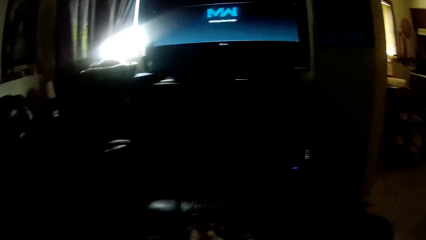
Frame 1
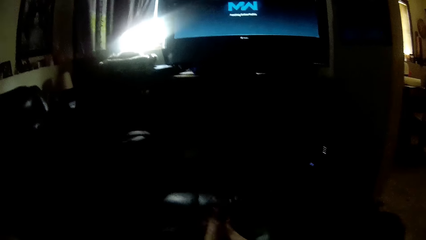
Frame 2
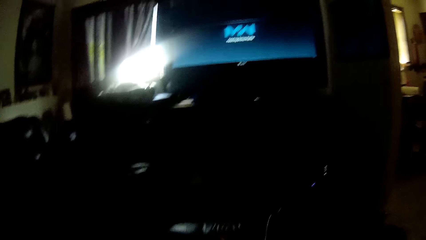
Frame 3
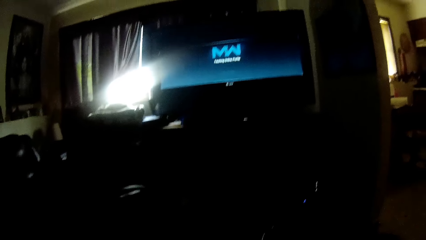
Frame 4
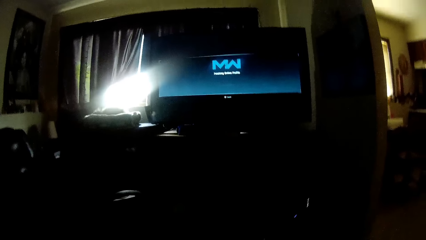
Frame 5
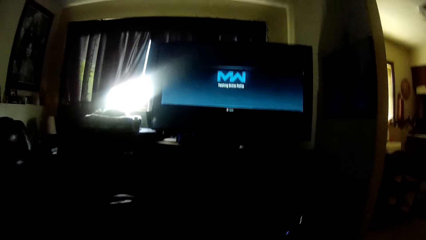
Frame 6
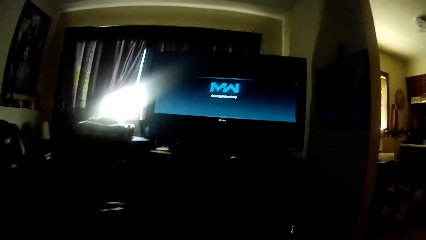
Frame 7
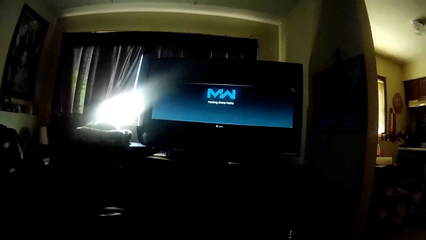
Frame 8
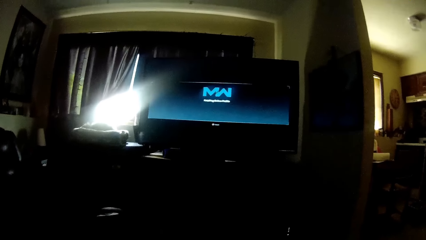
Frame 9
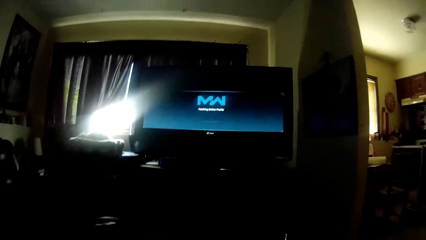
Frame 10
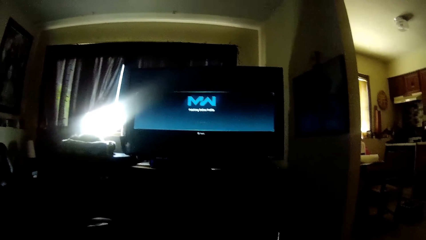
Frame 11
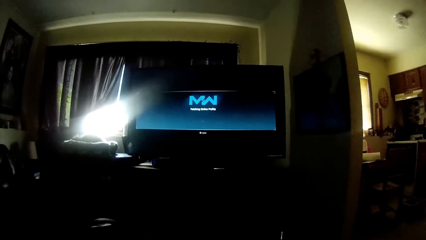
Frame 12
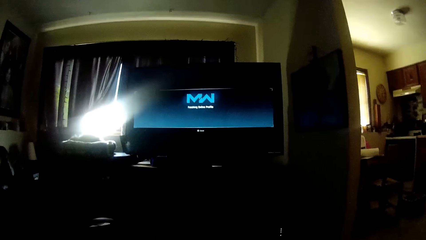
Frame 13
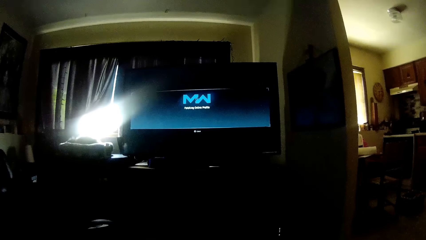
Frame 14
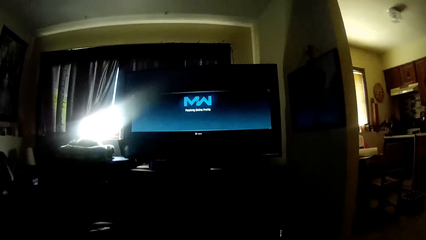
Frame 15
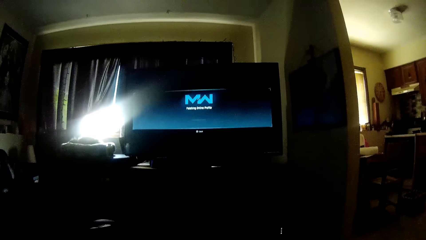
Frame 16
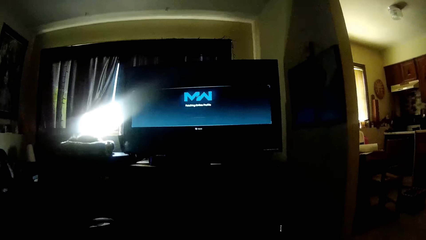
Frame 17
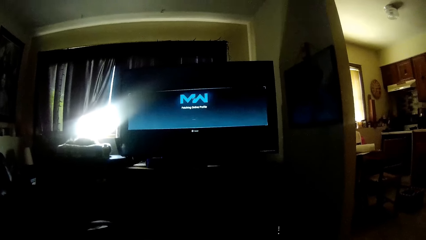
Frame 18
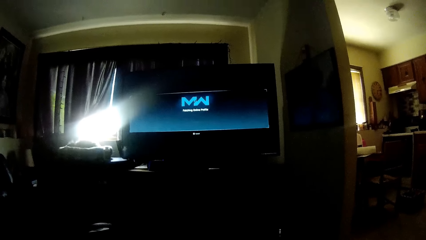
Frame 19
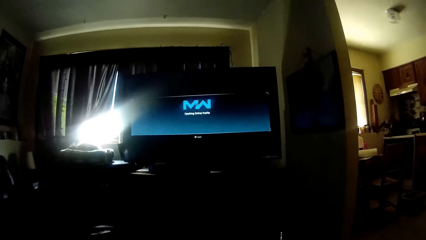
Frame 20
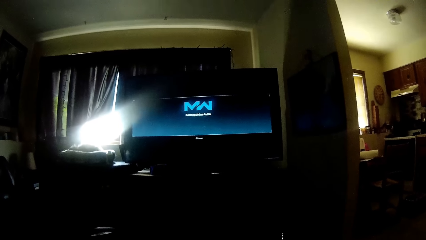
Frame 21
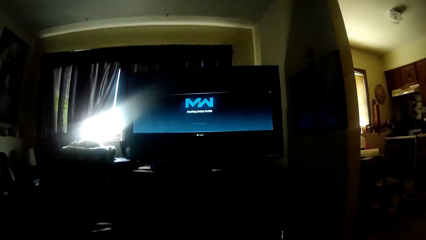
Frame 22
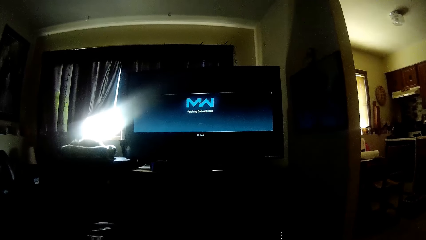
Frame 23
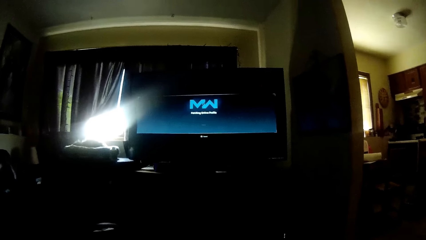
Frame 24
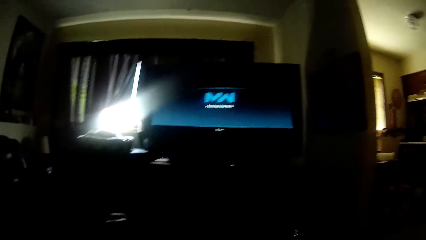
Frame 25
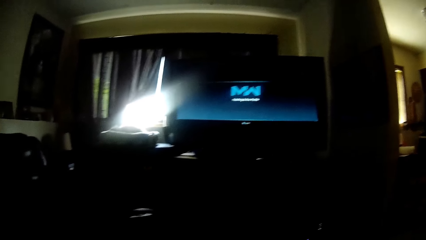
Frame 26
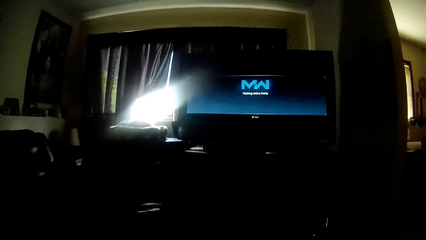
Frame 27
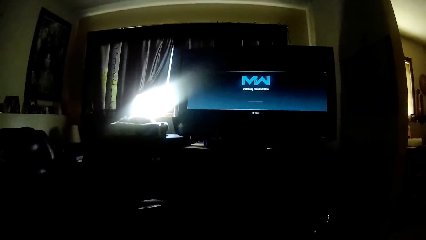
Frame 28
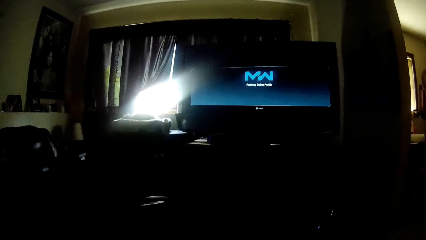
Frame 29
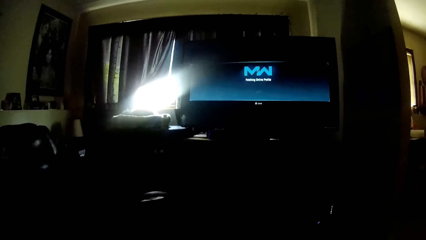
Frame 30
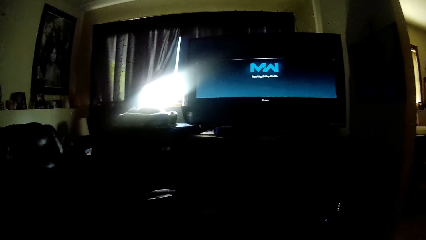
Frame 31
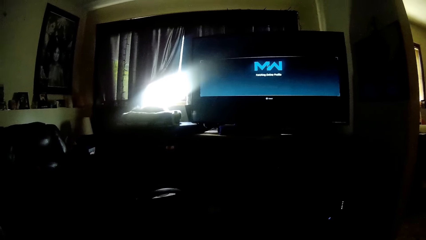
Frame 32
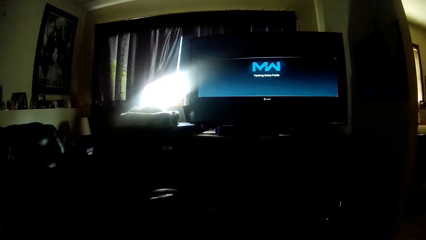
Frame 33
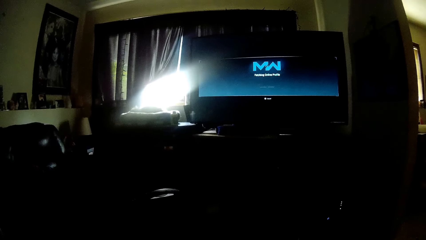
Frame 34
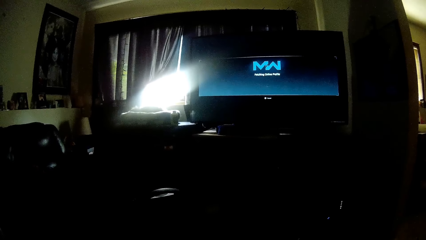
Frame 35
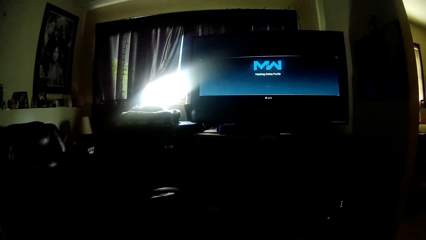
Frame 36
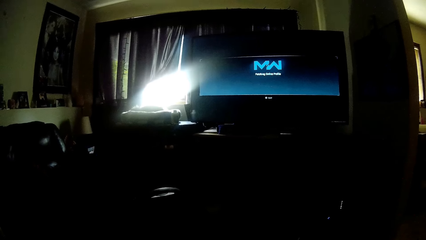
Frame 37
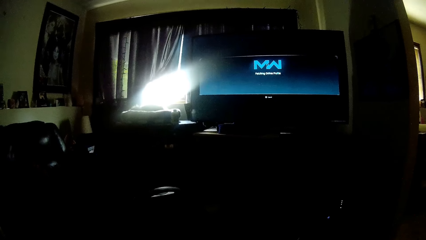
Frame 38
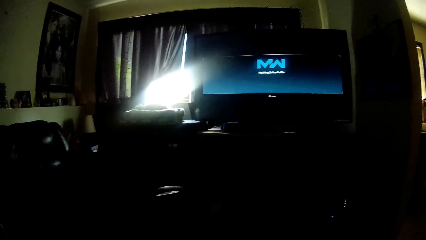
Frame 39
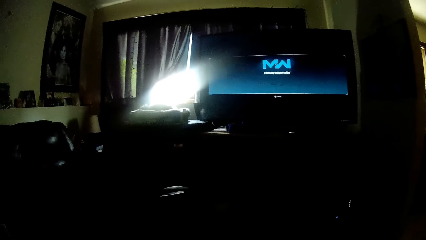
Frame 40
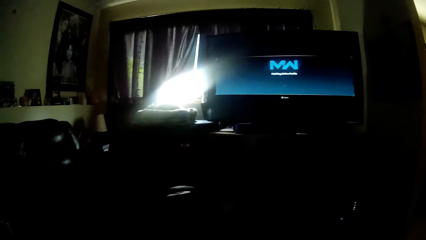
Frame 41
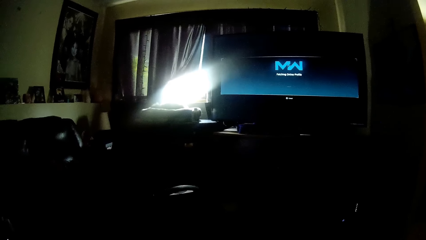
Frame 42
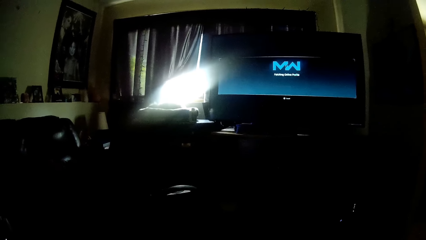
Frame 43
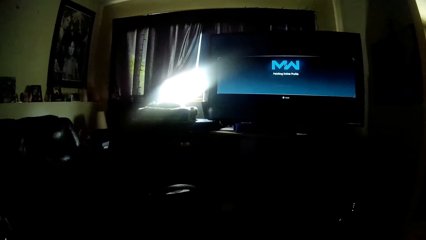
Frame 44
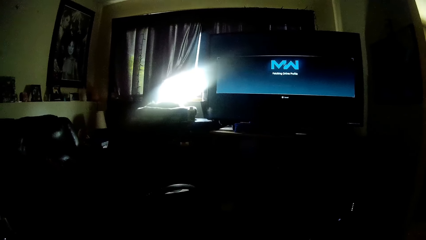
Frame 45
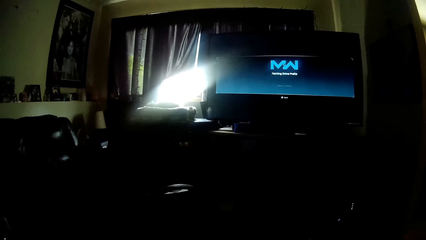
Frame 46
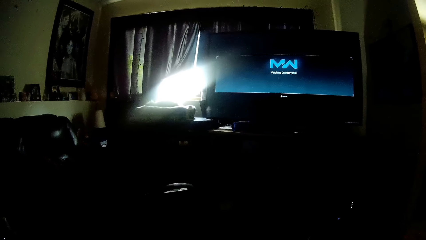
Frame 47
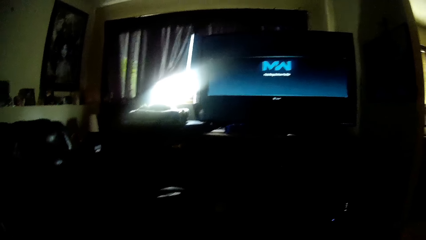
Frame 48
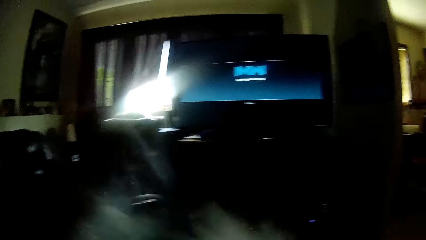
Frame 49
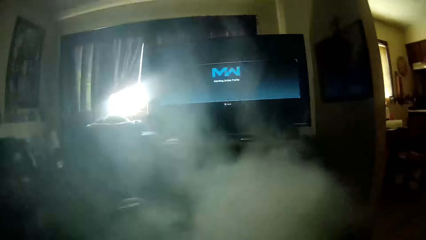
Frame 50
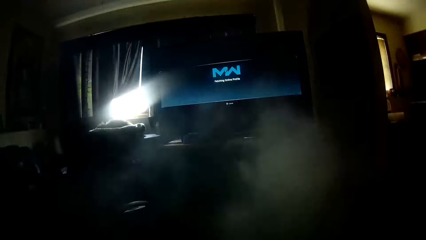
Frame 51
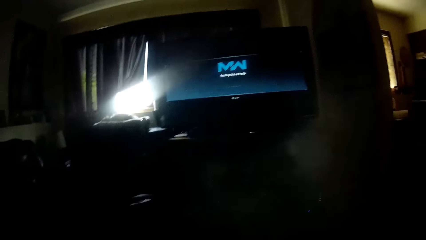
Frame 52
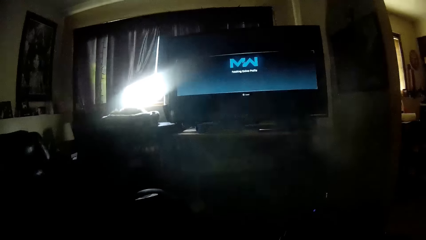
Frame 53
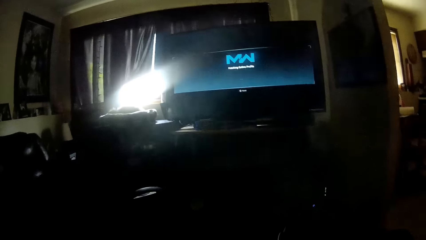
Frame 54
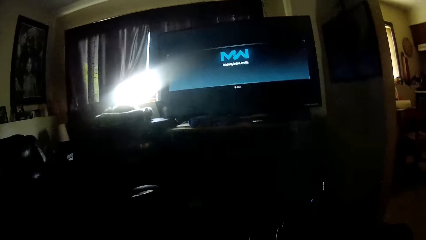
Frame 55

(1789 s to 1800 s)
The camera wearer holds the game controller with both hands. They look at the screen. They exhale the smoke.
